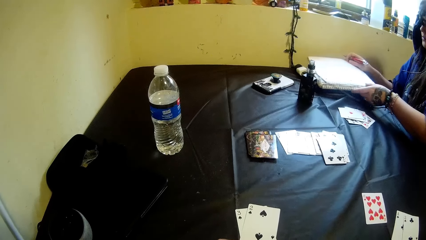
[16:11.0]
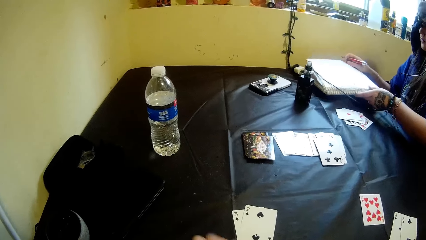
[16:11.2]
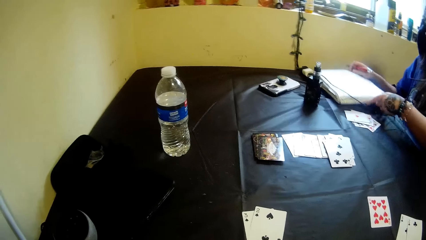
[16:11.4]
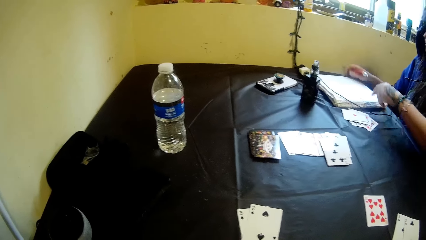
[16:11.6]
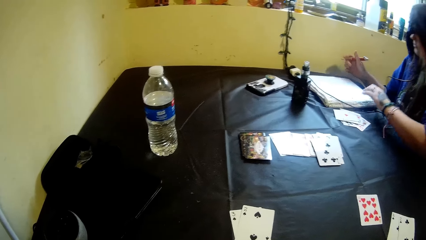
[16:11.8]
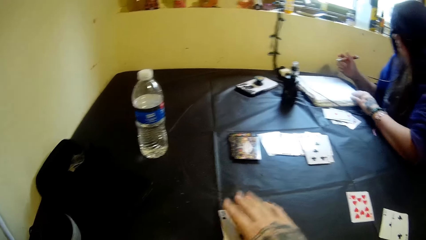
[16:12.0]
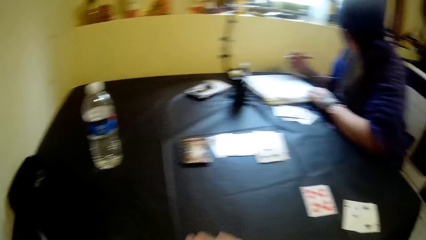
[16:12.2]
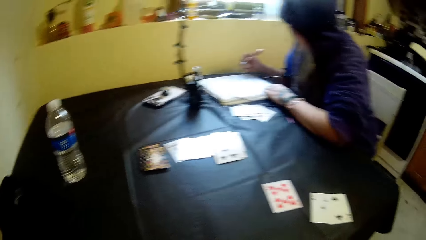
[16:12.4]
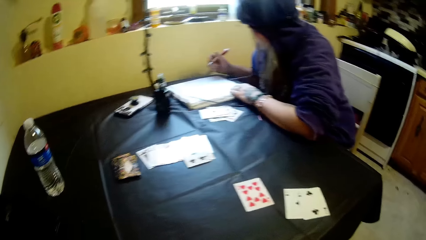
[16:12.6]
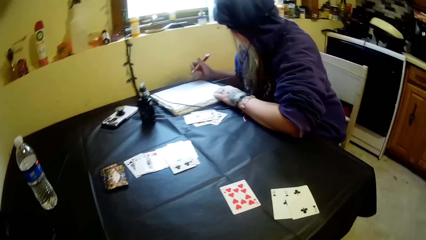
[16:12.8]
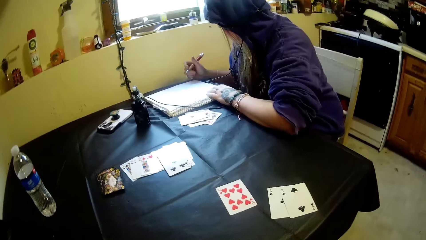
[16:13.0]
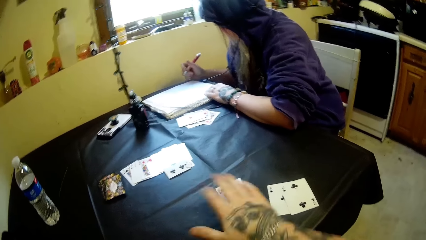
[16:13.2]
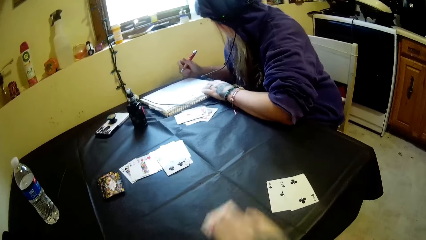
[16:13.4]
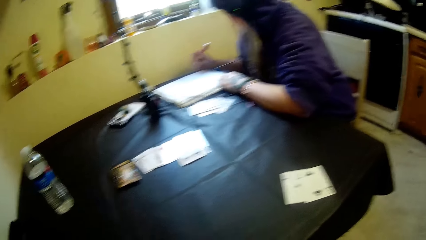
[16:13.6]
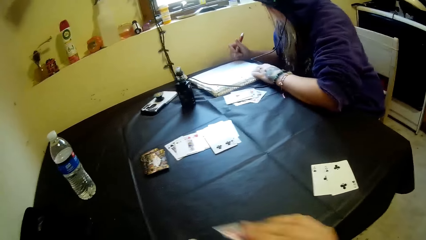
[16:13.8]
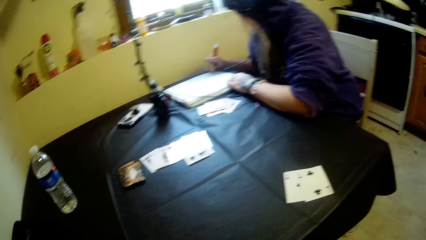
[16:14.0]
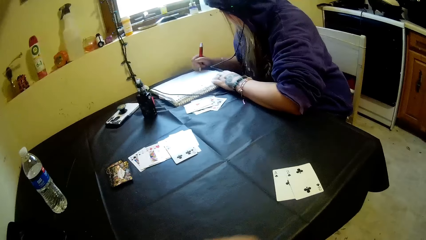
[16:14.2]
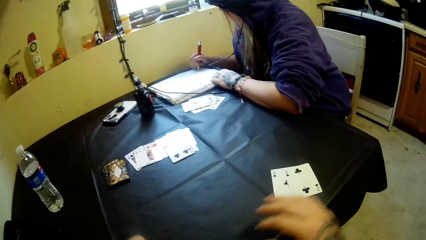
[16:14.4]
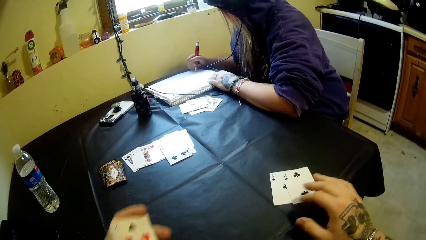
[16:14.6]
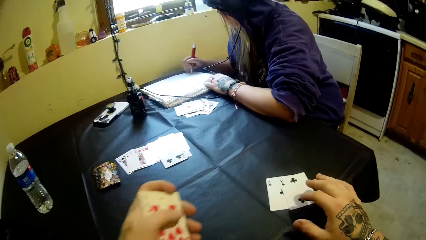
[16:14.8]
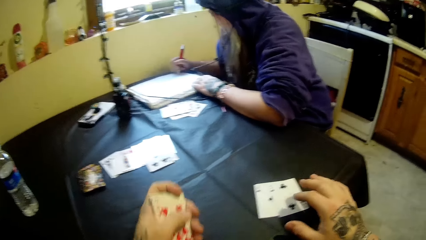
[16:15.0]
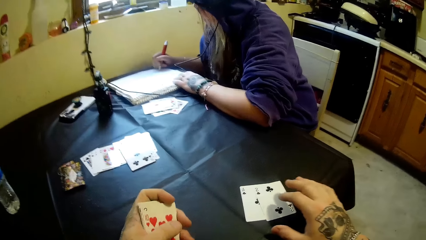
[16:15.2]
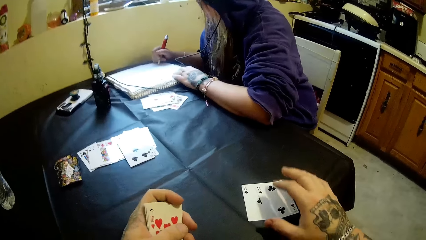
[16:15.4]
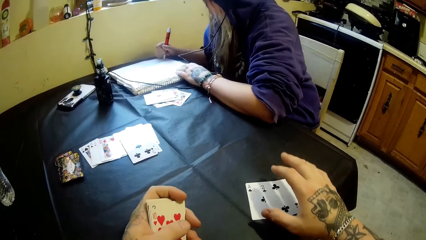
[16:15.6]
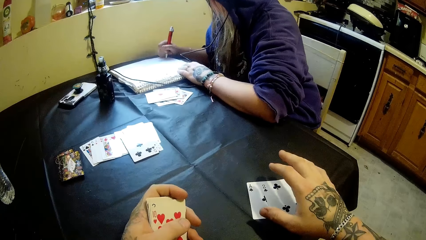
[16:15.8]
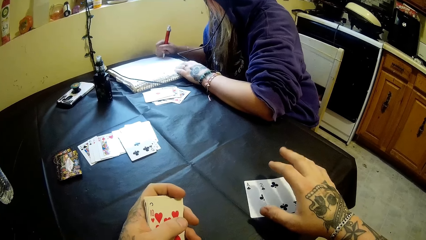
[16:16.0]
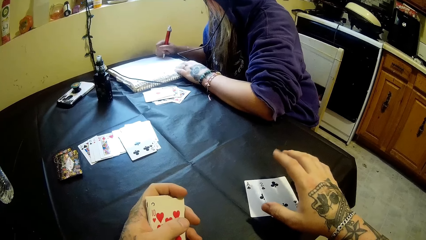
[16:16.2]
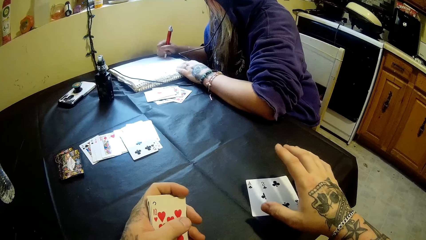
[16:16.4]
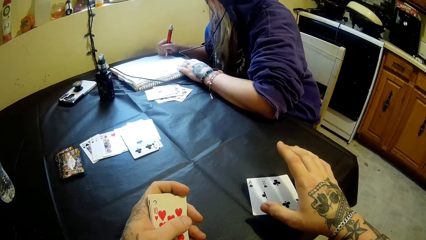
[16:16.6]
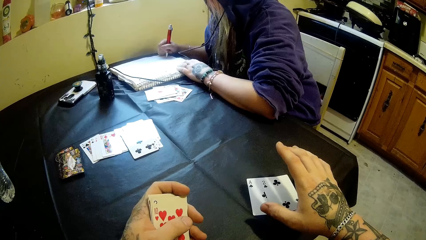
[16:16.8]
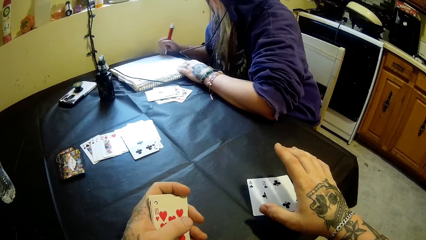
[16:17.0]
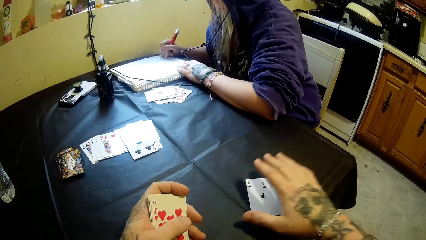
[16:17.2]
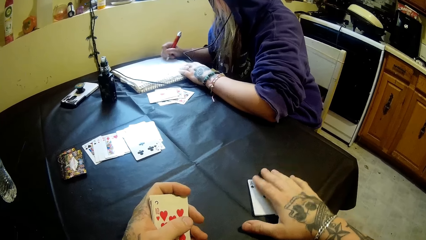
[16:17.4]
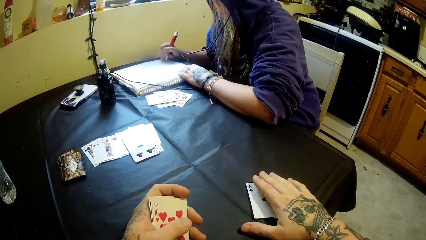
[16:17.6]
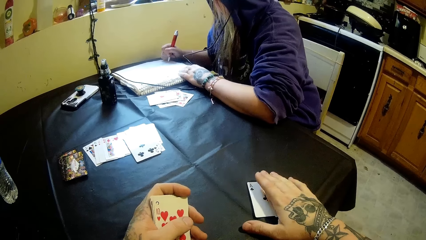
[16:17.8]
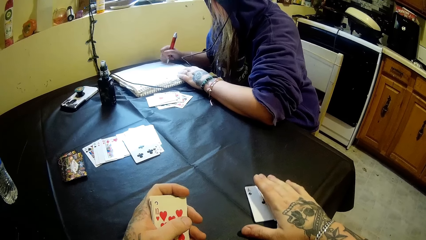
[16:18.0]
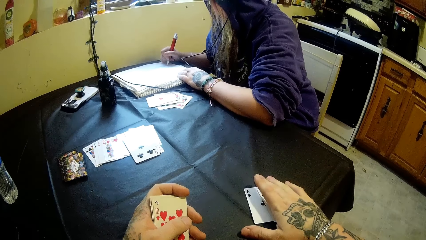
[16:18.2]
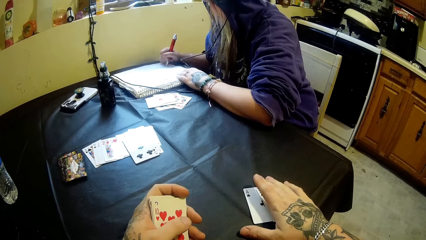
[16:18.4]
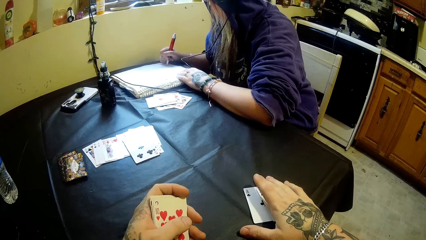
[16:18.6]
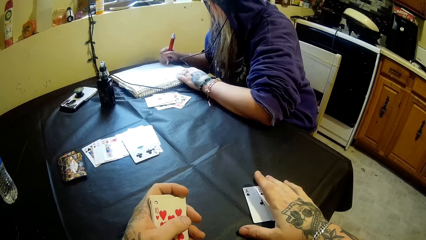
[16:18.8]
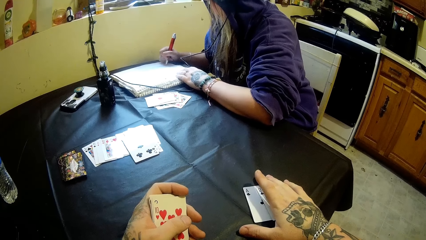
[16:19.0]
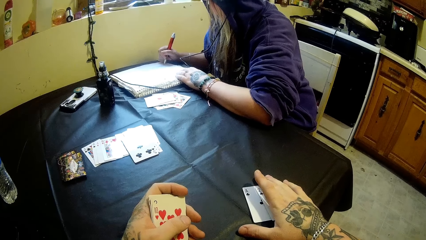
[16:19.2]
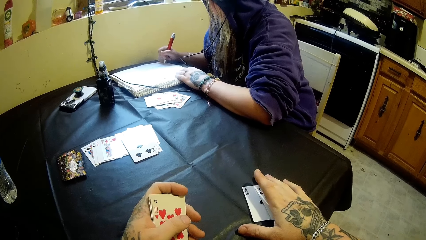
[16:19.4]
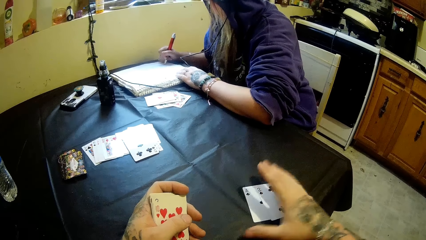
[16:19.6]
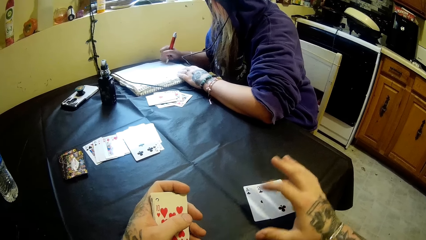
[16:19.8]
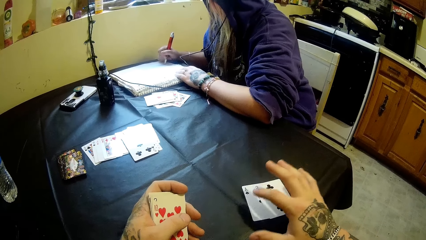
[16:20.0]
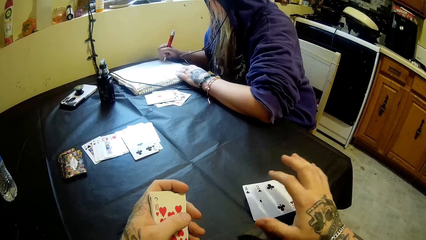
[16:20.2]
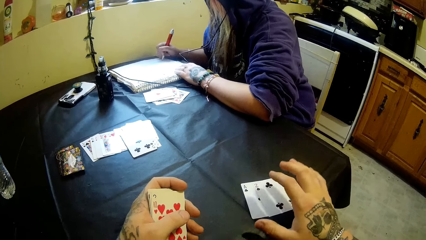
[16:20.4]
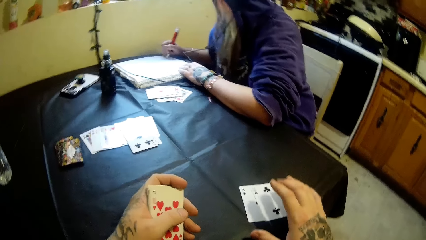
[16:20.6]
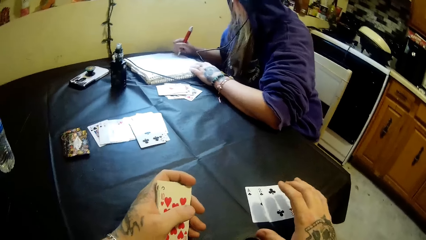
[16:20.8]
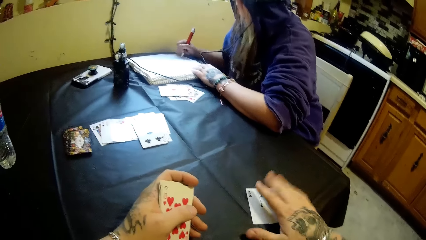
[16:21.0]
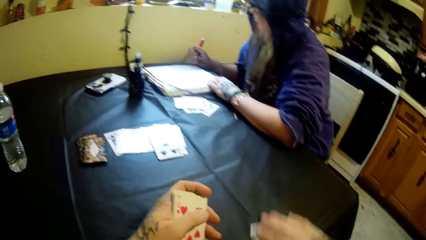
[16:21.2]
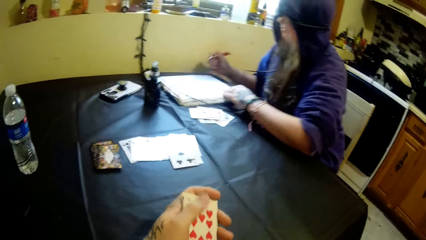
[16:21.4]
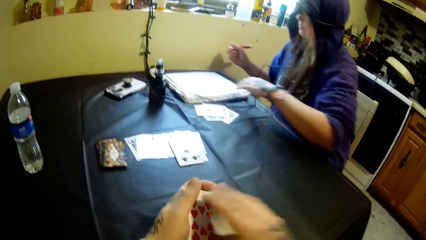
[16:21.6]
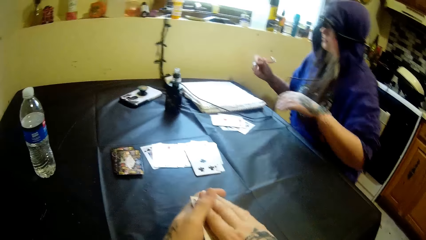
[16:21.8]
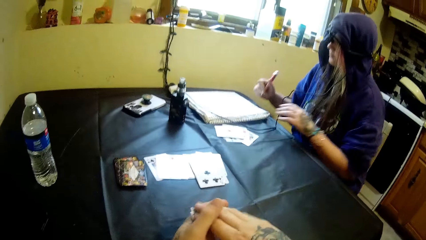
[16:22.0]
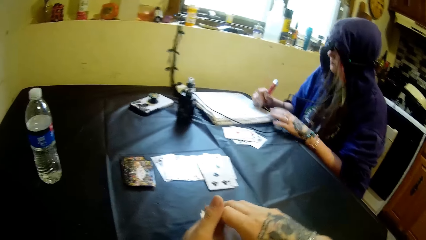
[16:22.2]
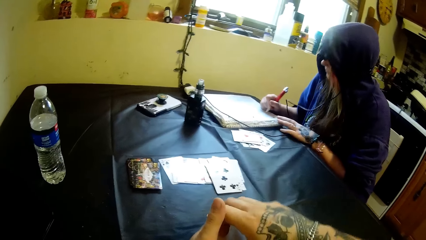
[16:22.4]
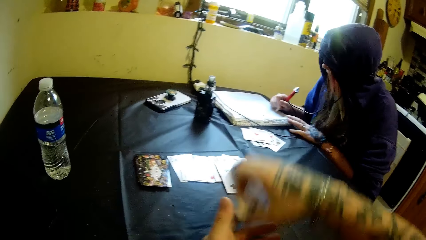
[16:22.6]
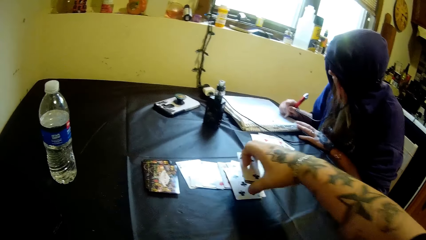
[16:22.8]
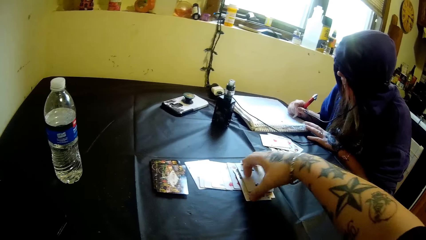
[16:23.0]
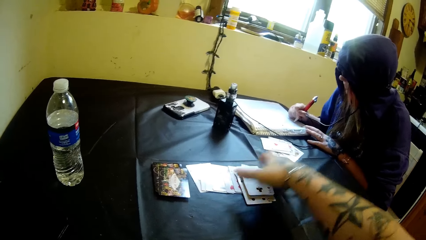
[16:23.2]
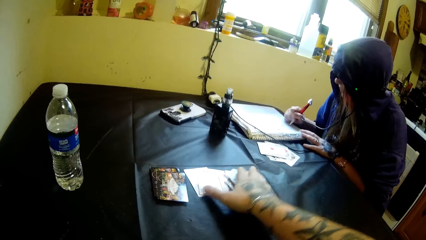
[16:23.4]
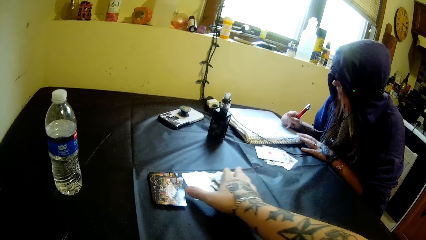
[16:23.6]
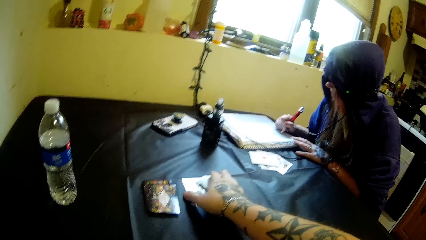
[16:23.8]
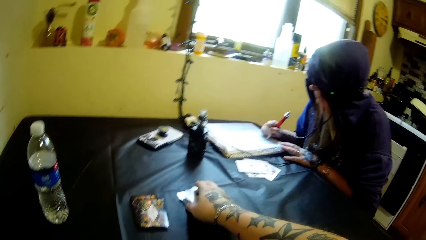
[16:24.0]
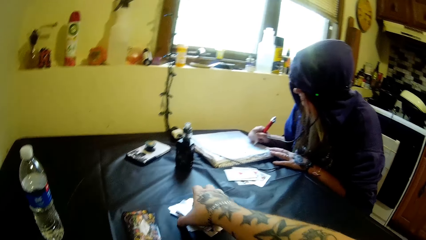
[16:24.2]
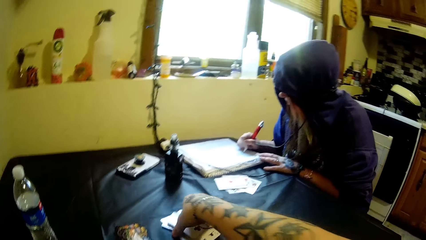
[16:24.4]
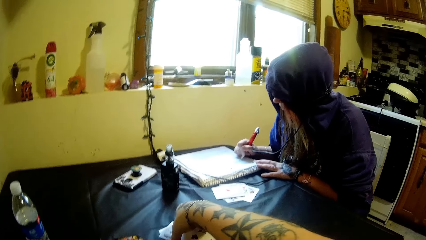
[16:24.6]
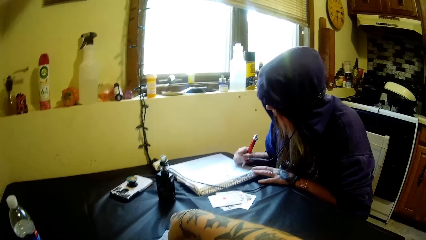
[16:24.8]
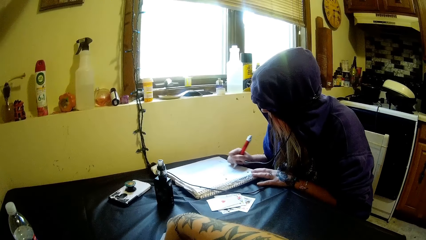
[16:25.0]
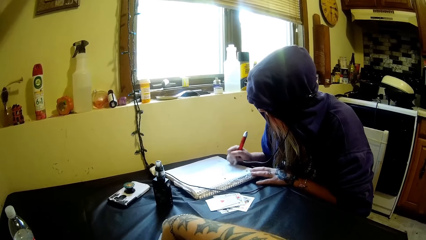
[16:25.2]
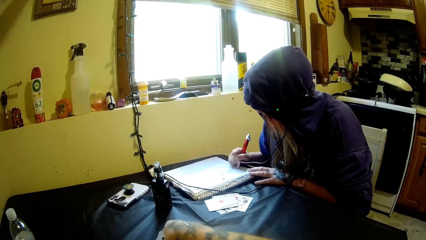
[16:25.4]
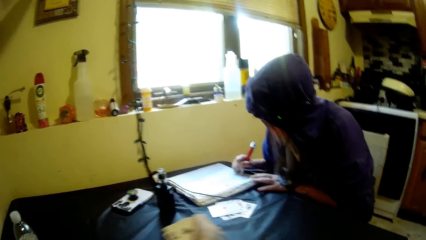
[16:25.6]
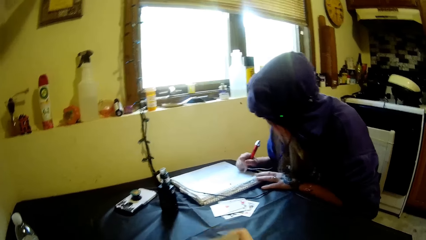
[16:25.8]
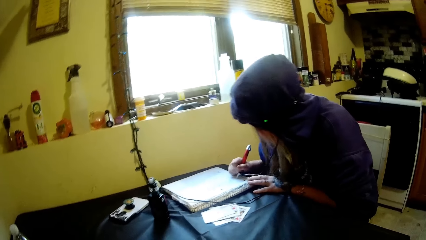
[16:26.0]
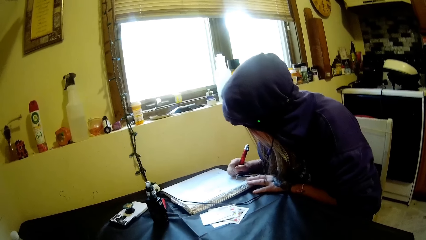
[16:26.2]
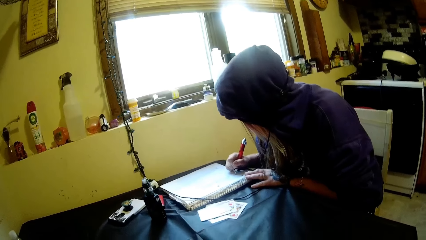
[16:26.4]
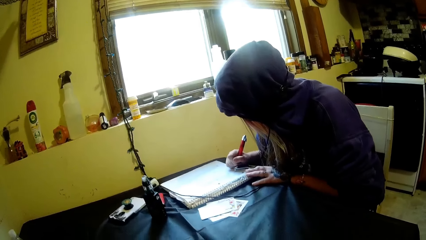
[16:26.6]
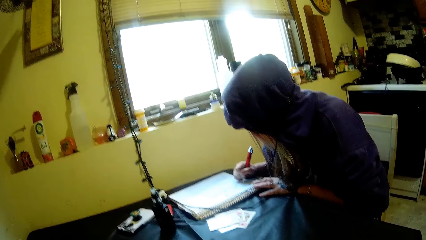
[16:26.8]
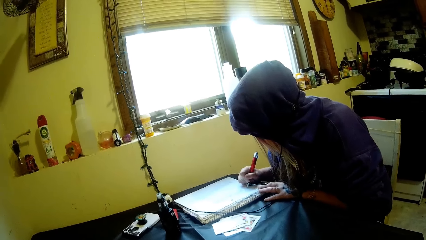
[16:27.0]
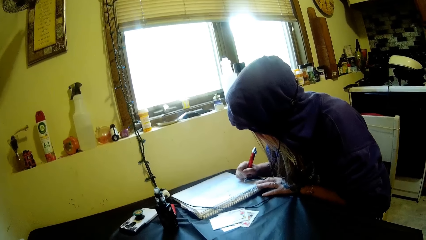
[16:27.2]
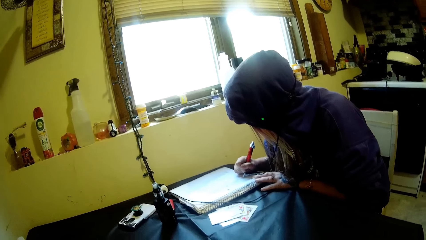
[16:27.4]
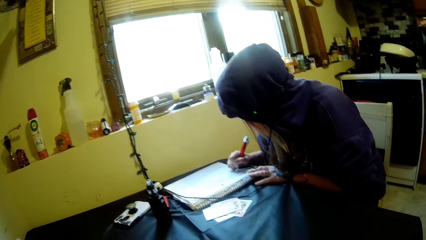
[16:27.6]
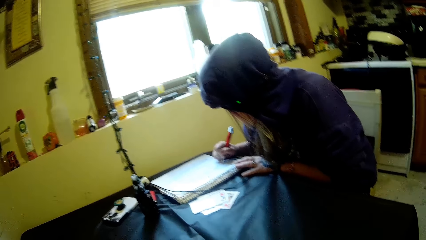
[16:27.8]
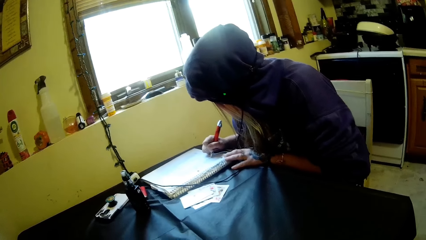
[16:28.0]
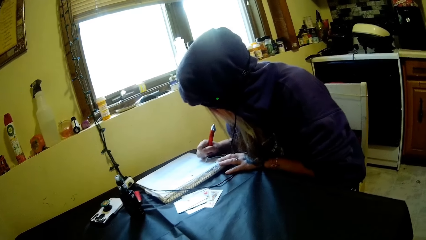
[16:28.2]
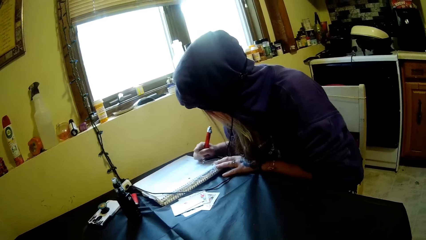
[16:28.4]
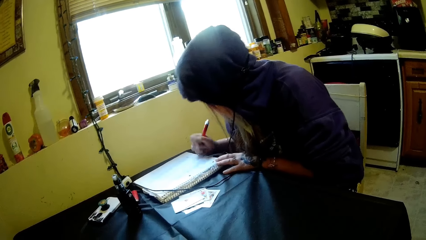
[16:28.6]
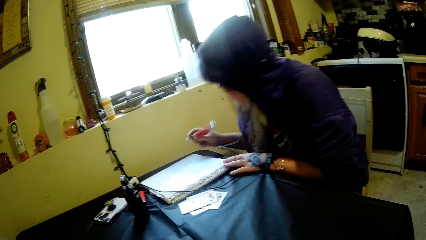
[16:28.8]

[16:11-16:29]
A woman adjusts the book on the table with her hands. The camera wearer pulls the playing cards on the table. He looks at the playing card on the table. He pulls the playing cards on the table. He lifts both hands. He picks the cards on the table with his right hand. The woman writes on the book with the pen in her right hand. The camera wearer shakes the right hand. He holds the playing card. He lifts the right hand. He shakes the right hand. He holds the playing card. He pulls the playing cards. He puts the playing cards together. He lifts the playing card. He places the stack of cards in his left hand on the table. He pulls the playing cards. He moves the cards on the table with his right hand. He holds the playing cards, picks the playing cards, holds the playing cards and looks around.
